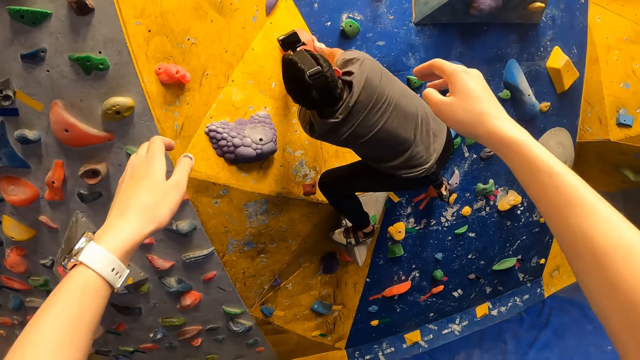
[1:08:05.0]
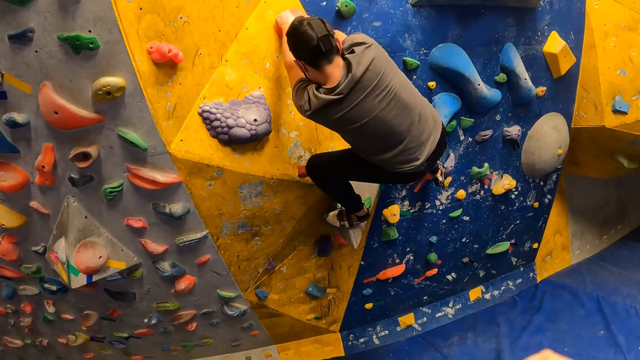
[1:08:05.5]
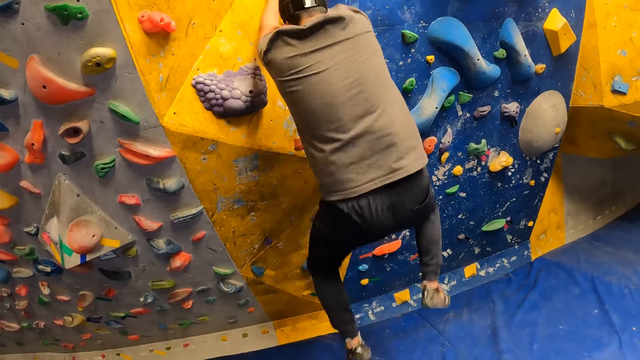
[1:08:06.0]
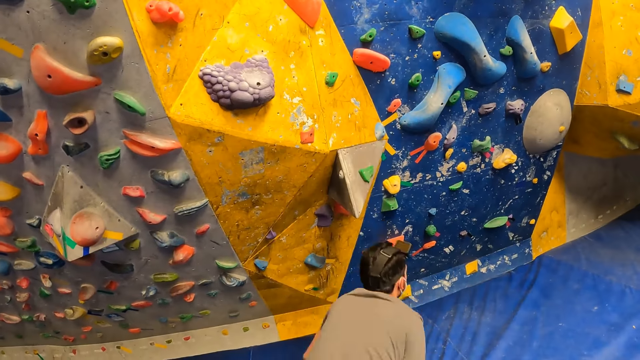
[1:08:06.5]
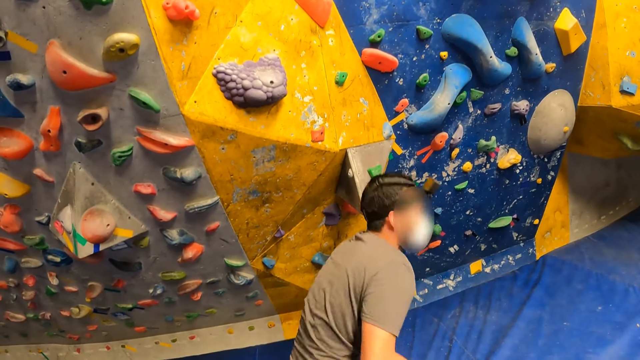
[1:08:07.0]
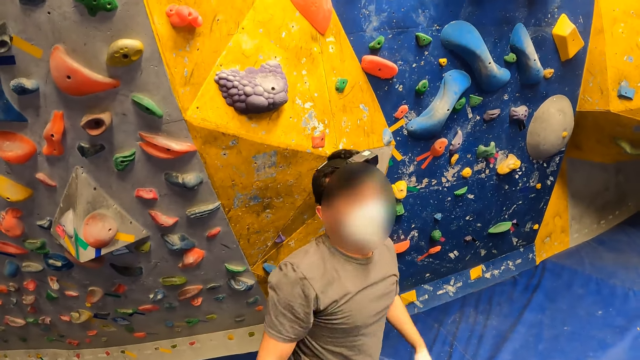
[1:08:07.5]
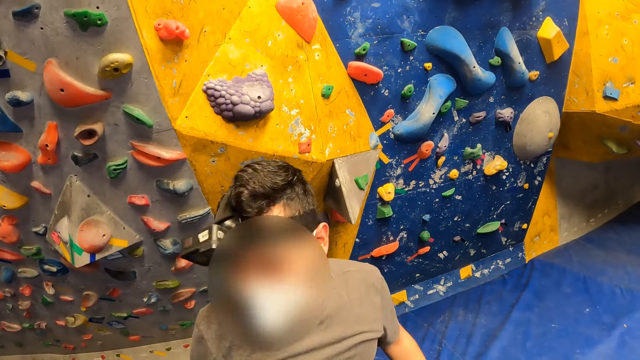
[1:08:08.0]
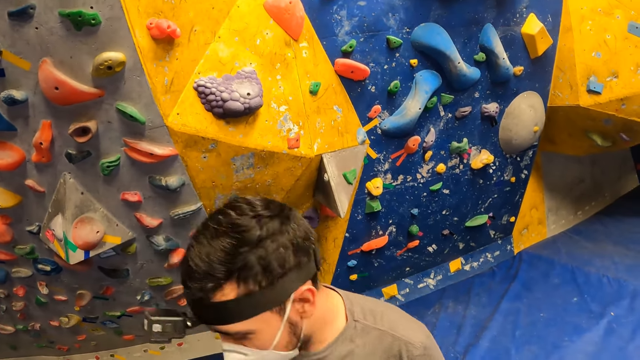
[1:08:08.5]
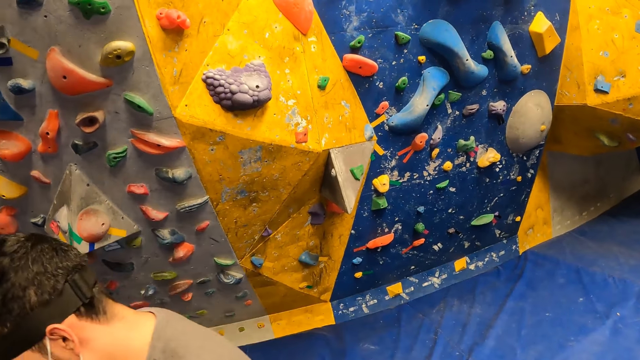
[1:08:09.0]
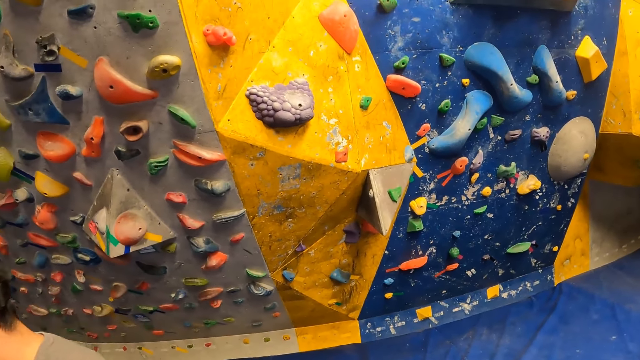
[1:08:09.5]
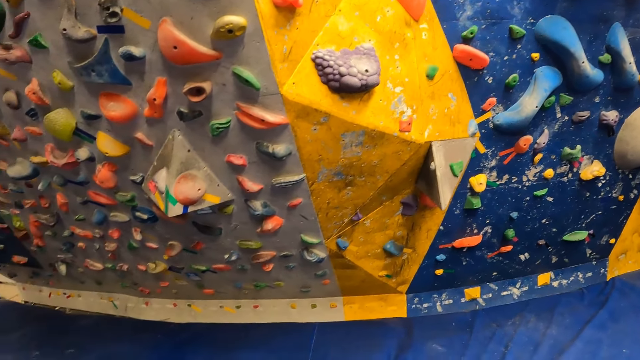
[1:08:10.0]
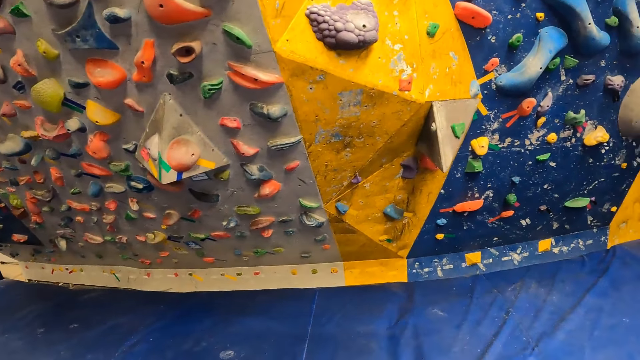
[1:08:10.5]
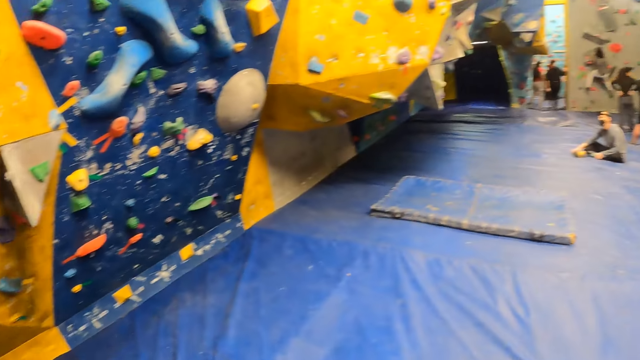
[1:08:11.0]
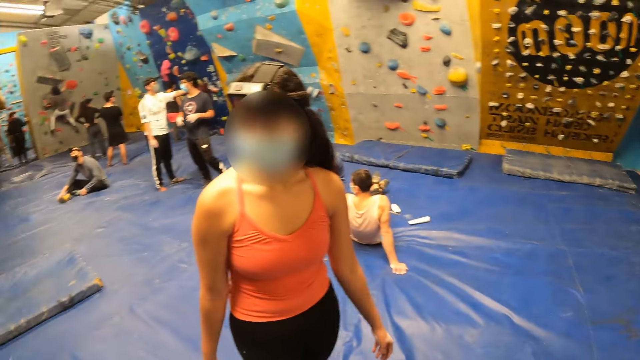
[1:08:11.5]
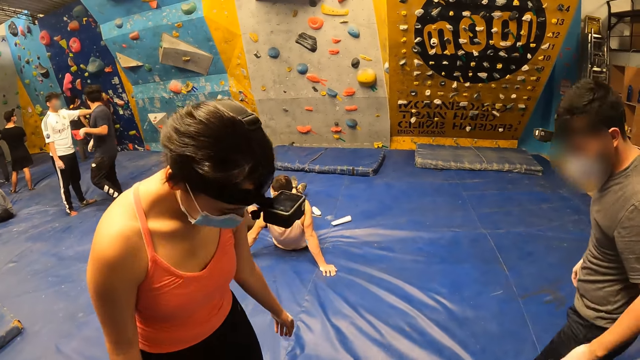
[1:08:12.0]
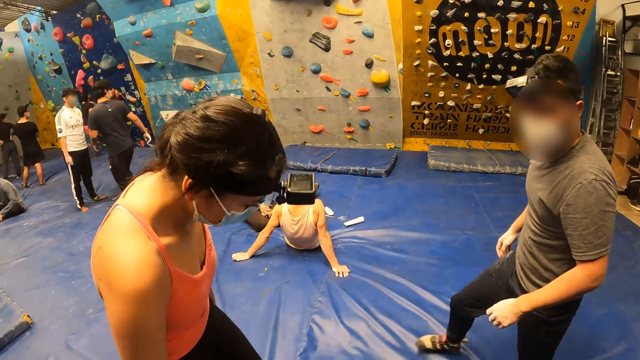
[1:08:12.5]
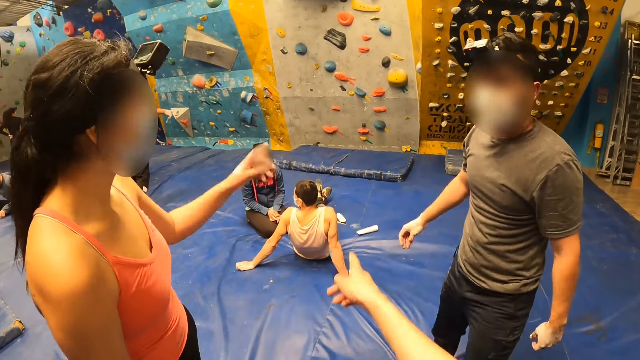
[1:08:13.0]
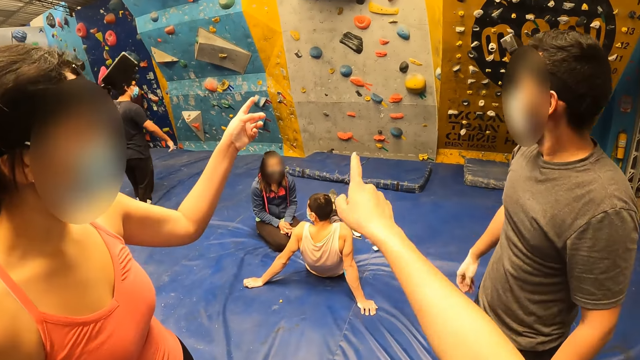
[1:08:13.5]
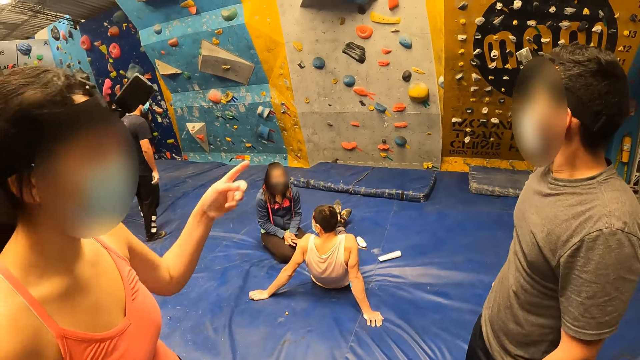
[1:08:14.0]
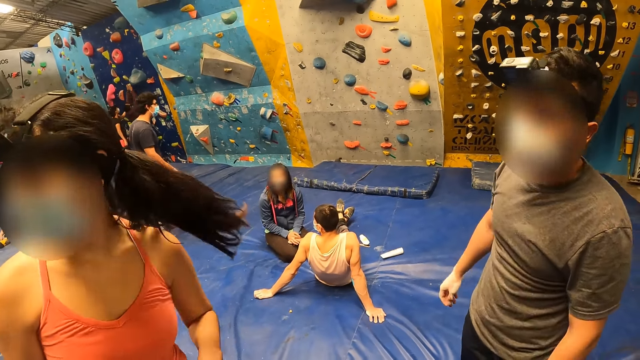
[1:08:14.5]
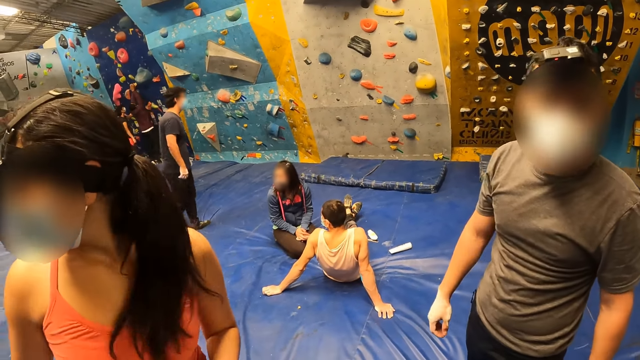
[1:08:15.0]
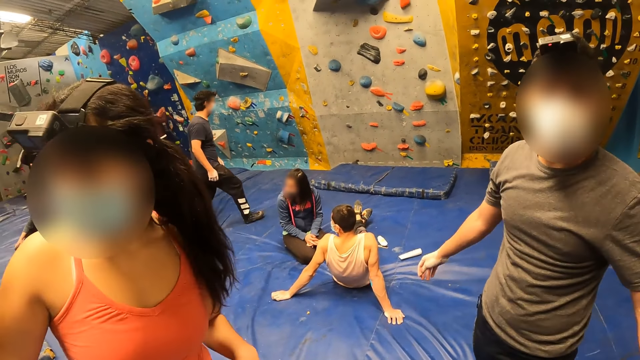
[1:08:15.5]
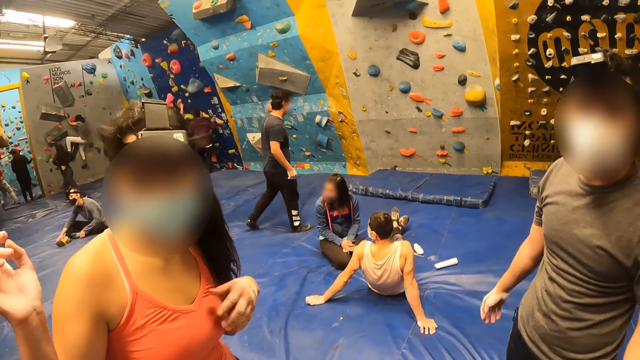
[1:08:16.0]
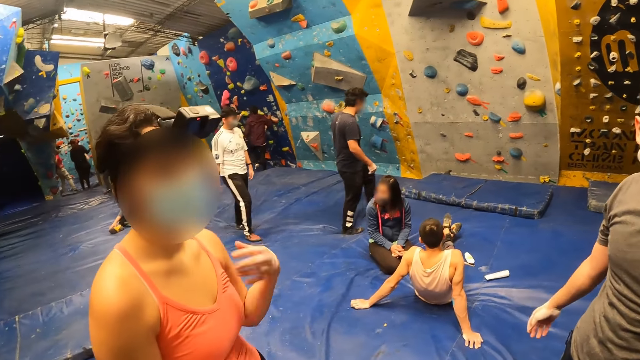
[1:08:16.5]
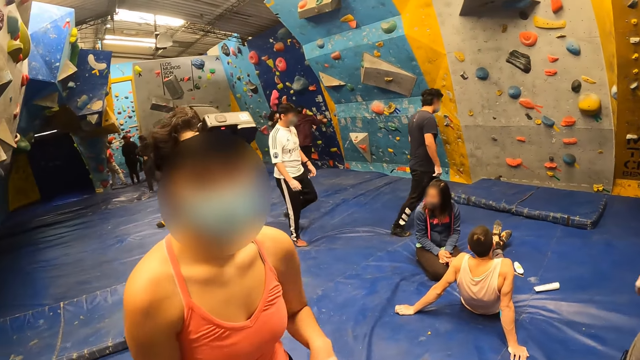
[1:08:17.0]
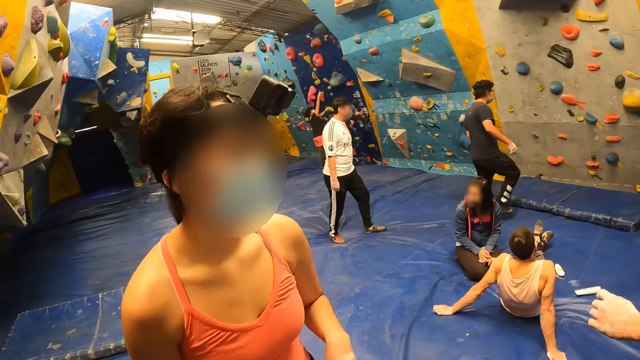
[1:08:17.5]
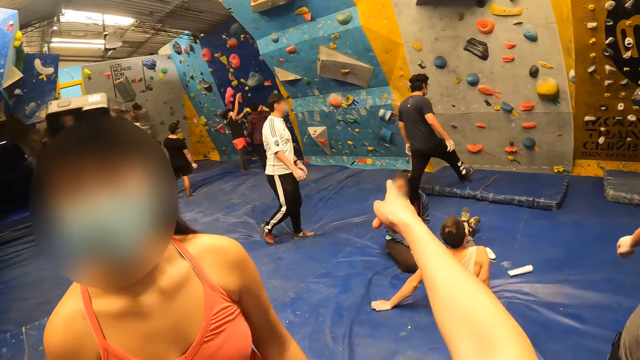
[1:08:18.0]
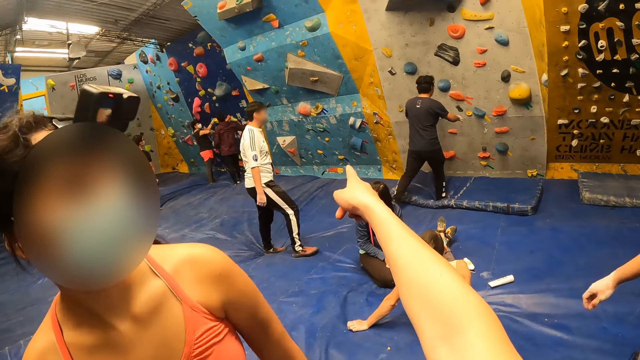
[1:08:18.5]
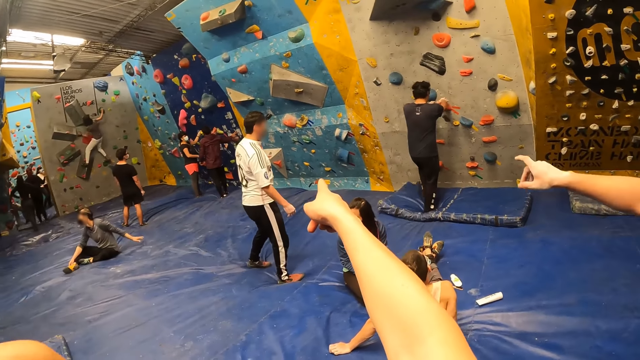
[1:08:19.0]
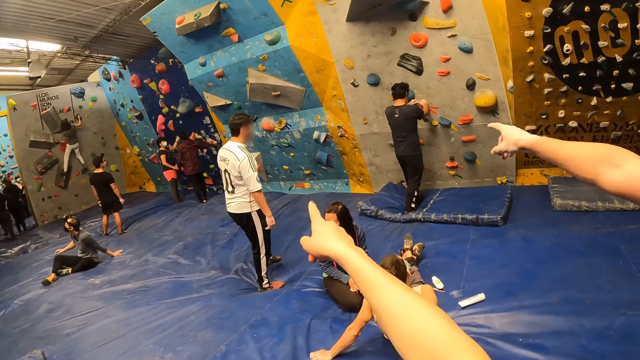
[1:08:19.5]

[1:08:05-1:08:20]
A man jumps down from the climbing wall. The camera wearer points at something. They interact with a woman and the man. They talk to someone. They point at something.

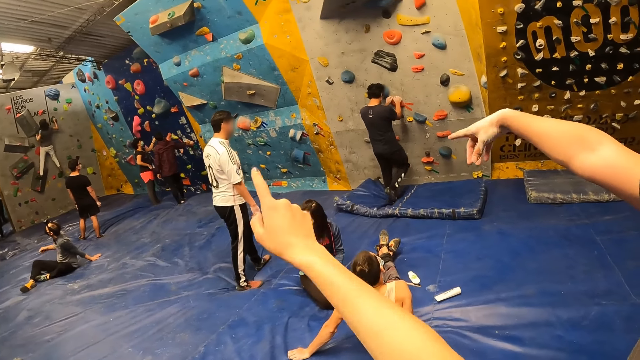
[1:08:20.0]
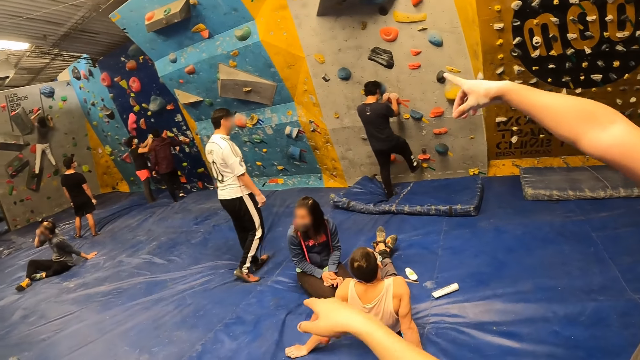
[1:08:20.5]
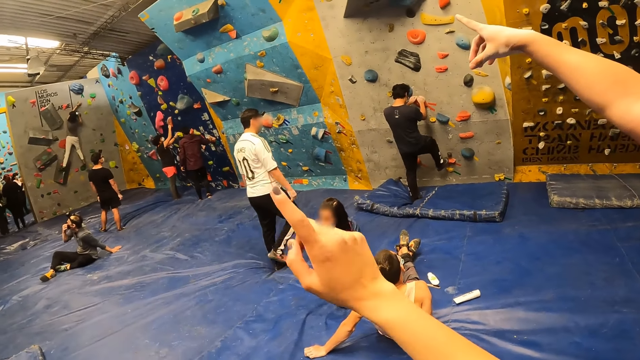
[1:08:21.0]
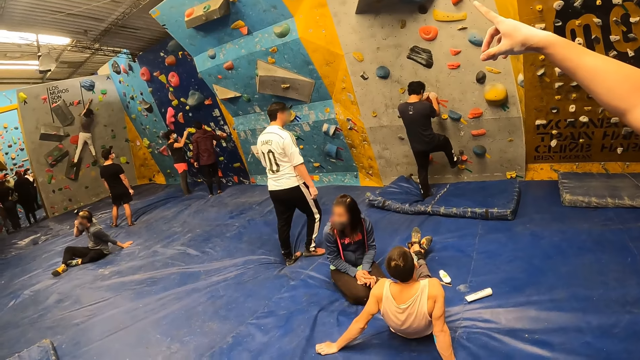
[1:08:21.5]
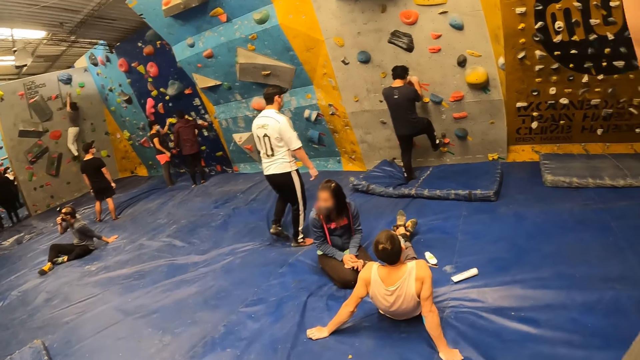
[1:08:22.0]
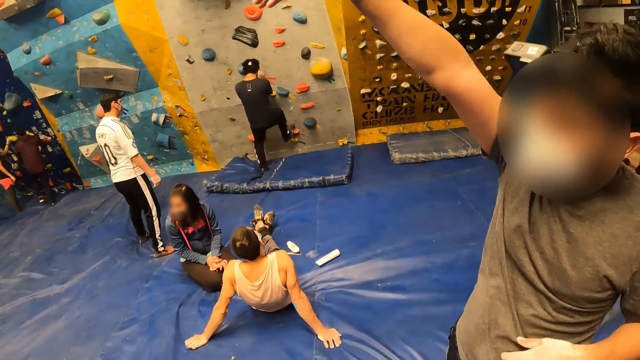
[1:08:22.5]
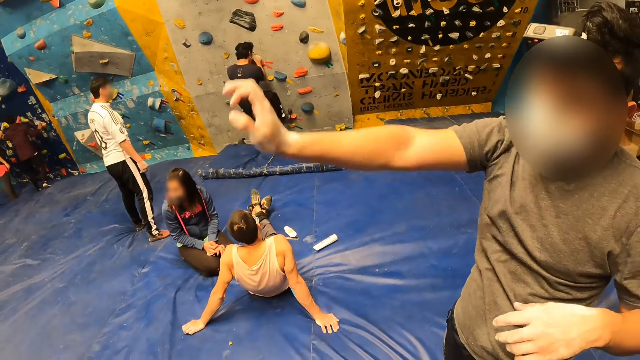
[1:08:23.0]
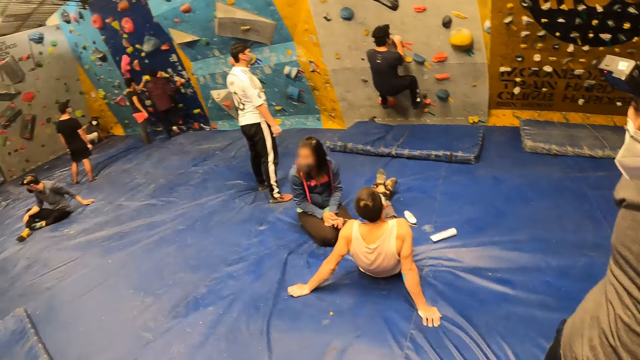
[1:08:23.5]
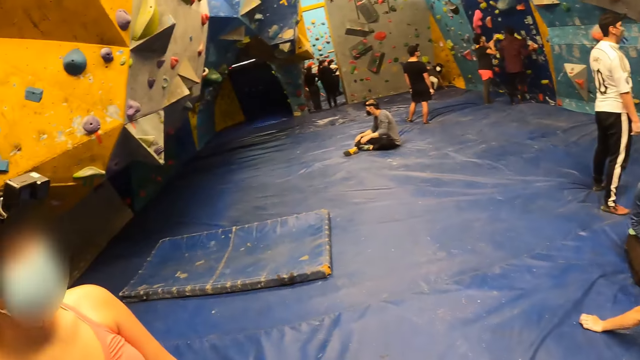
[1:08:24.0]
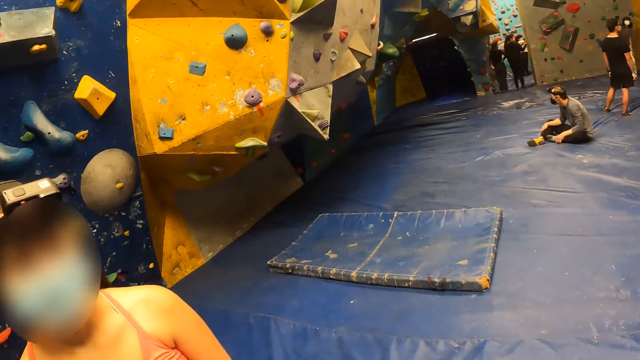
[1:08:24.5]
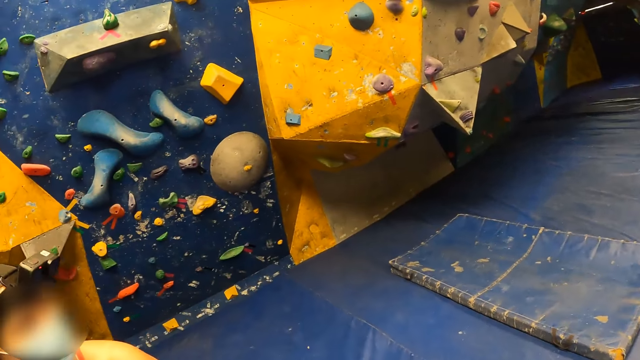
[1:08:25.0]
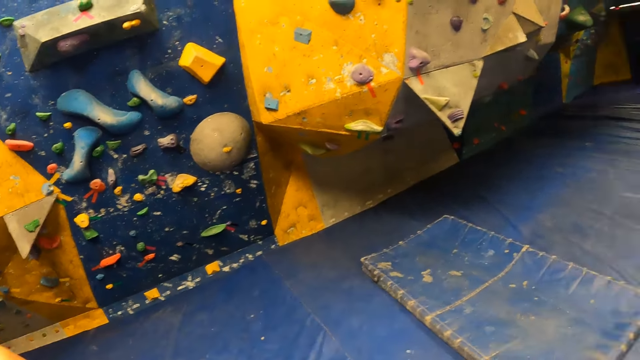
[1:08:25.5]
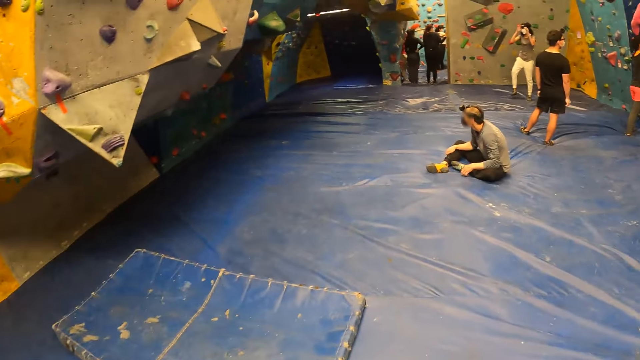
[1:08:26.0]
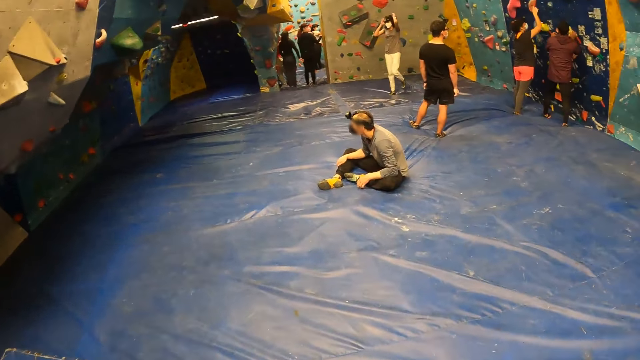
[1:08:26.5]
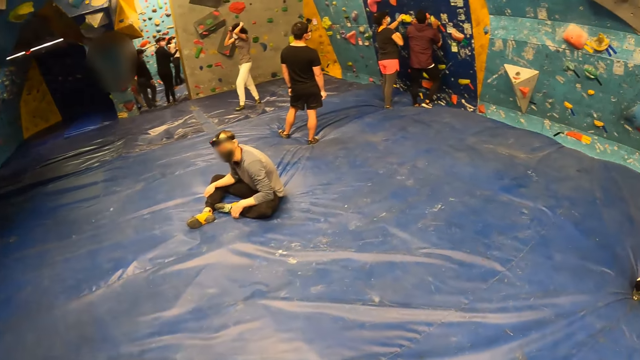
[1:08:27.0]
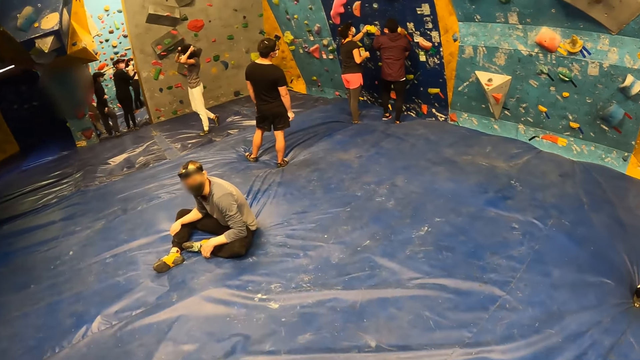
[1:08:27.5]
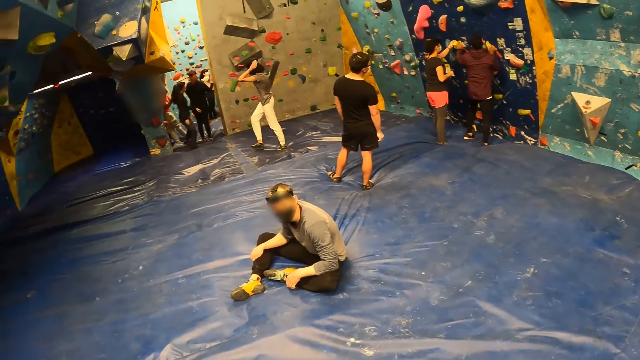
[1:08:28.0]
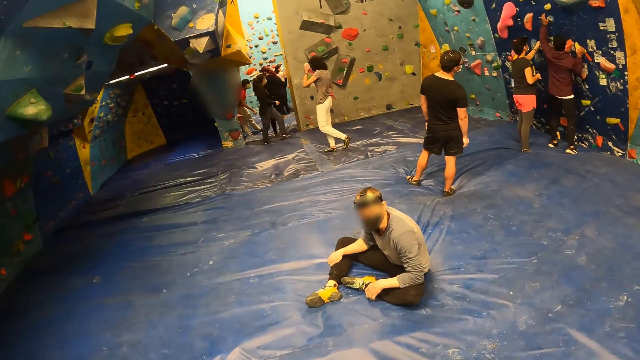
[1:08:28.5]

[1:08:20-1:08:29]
The camera wearer looks around. They walk around.
